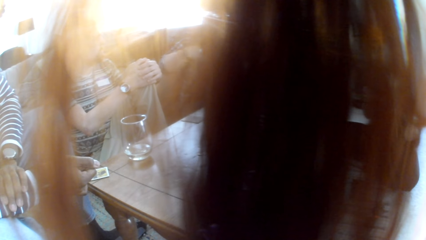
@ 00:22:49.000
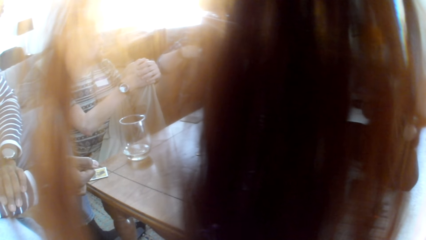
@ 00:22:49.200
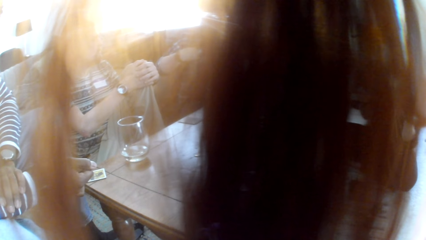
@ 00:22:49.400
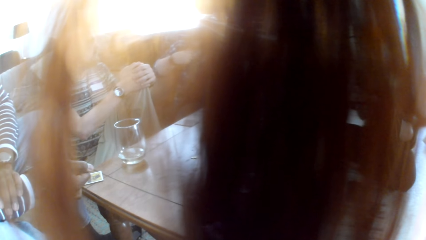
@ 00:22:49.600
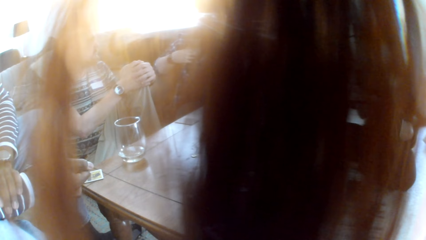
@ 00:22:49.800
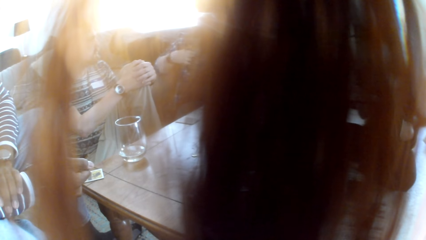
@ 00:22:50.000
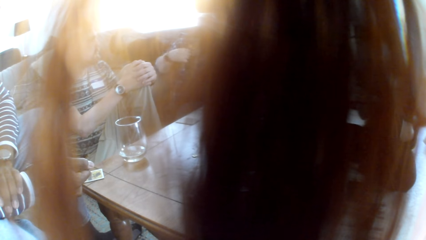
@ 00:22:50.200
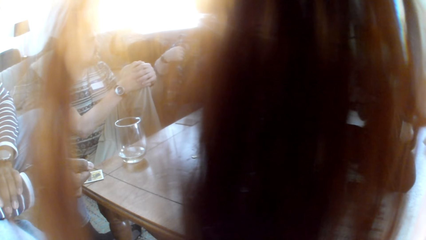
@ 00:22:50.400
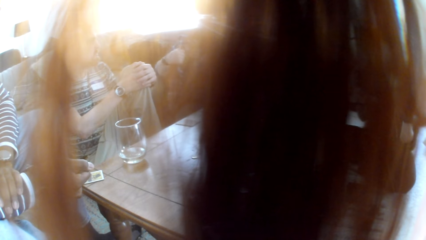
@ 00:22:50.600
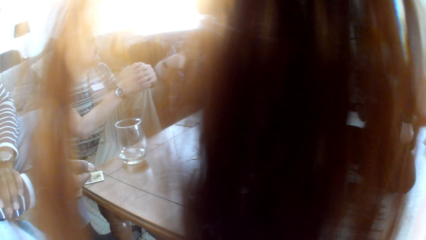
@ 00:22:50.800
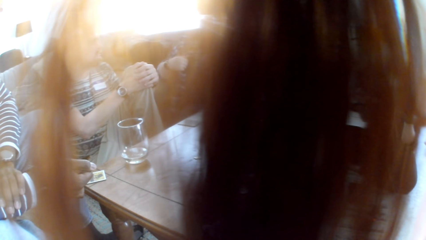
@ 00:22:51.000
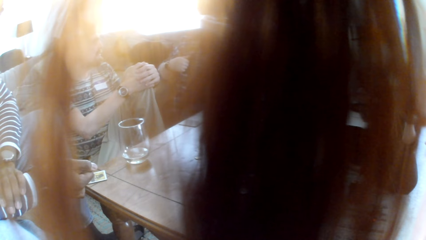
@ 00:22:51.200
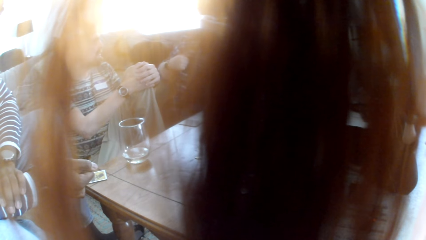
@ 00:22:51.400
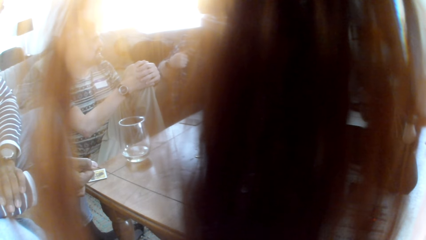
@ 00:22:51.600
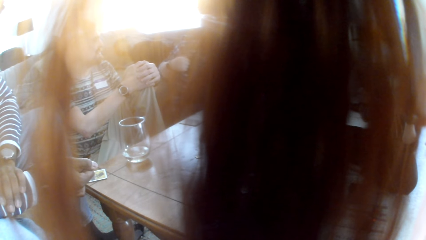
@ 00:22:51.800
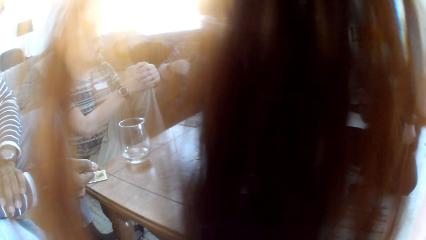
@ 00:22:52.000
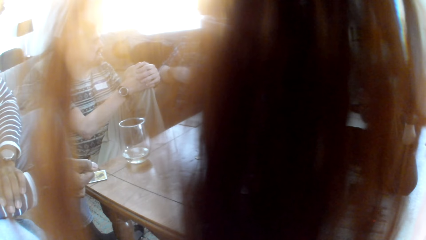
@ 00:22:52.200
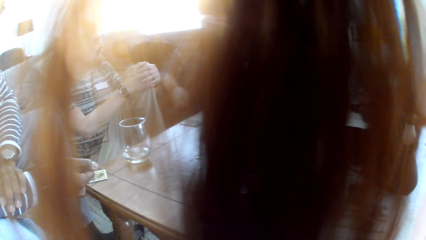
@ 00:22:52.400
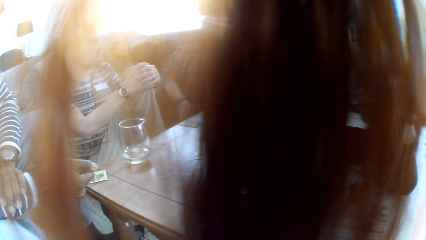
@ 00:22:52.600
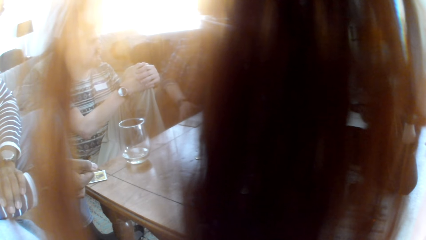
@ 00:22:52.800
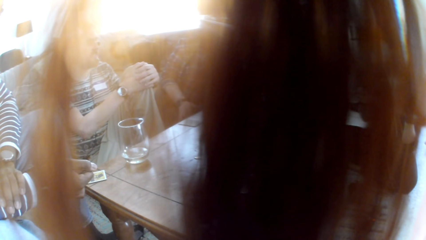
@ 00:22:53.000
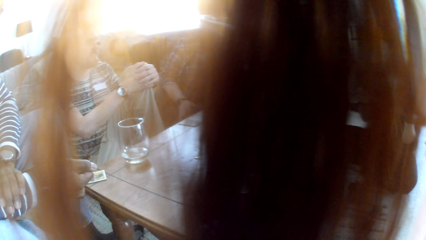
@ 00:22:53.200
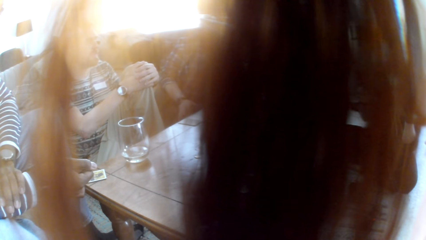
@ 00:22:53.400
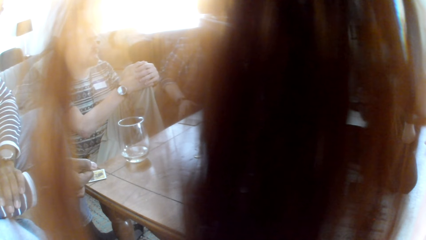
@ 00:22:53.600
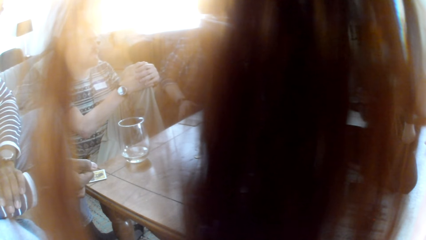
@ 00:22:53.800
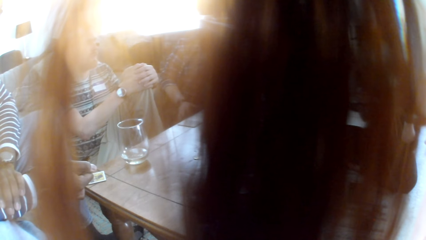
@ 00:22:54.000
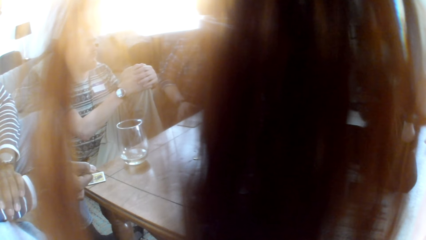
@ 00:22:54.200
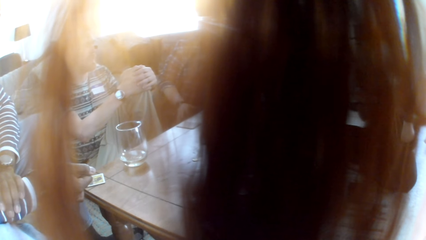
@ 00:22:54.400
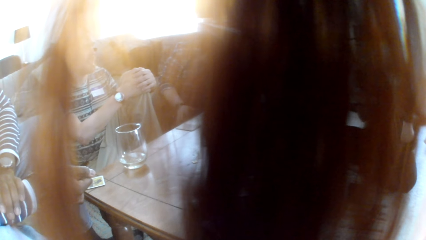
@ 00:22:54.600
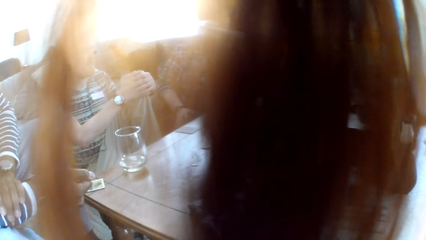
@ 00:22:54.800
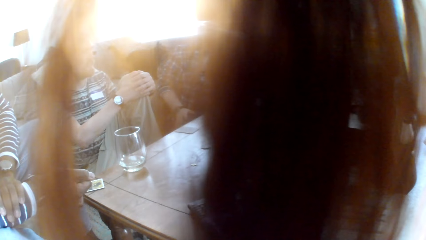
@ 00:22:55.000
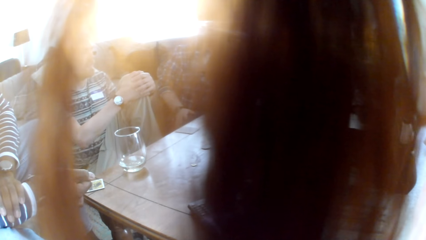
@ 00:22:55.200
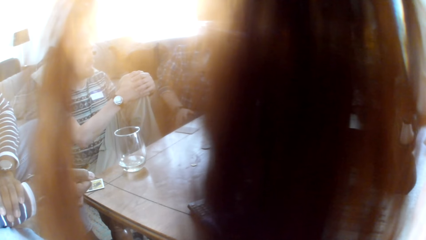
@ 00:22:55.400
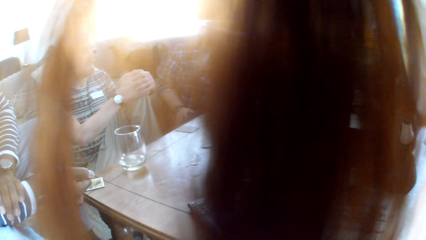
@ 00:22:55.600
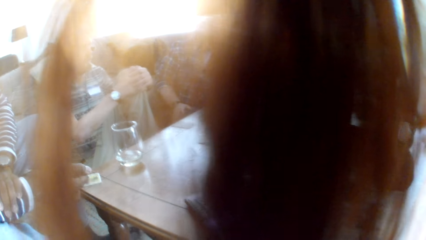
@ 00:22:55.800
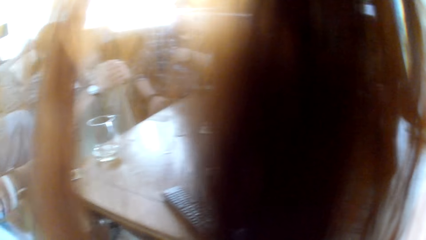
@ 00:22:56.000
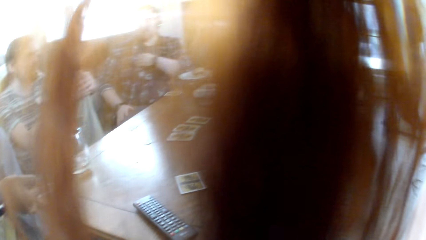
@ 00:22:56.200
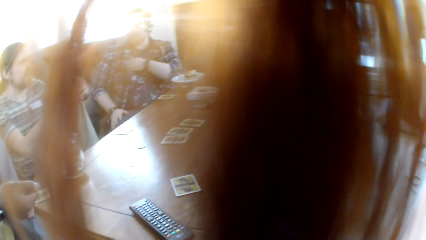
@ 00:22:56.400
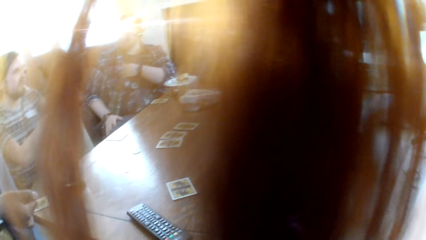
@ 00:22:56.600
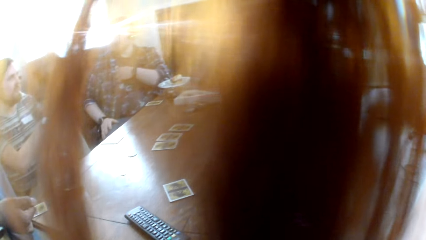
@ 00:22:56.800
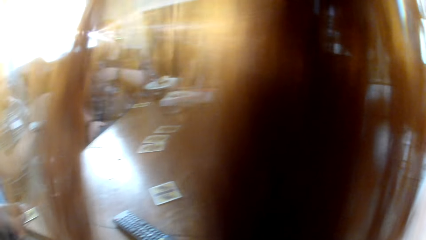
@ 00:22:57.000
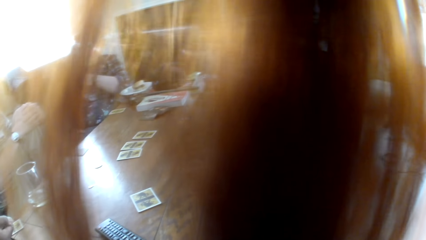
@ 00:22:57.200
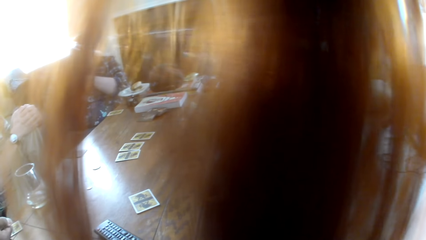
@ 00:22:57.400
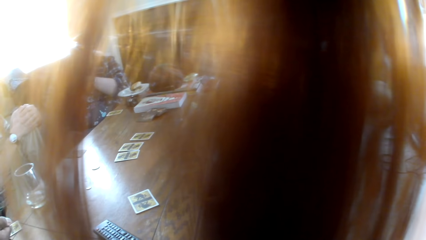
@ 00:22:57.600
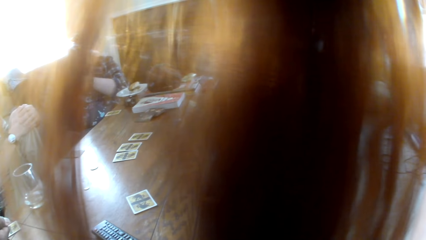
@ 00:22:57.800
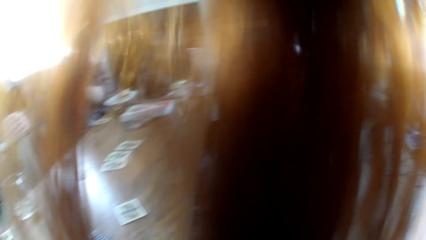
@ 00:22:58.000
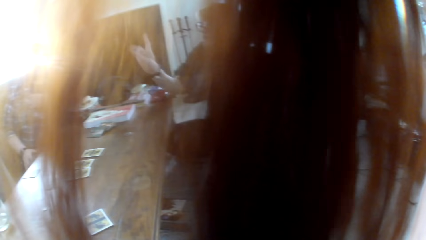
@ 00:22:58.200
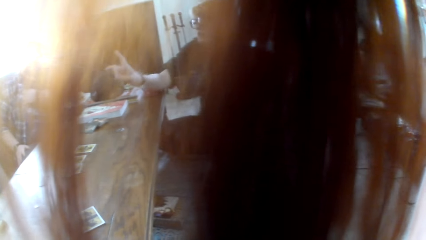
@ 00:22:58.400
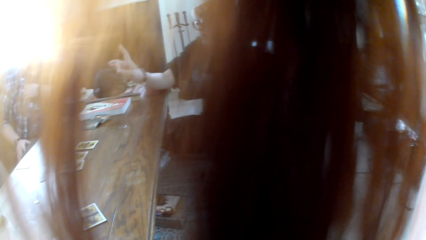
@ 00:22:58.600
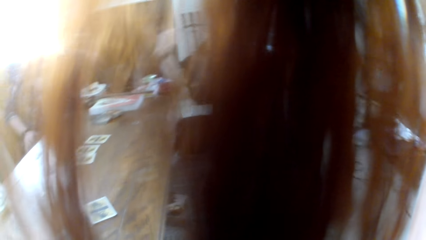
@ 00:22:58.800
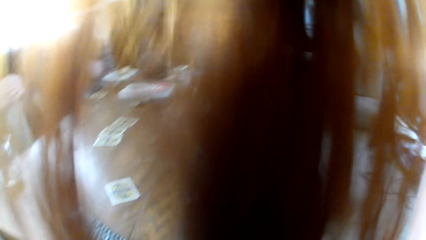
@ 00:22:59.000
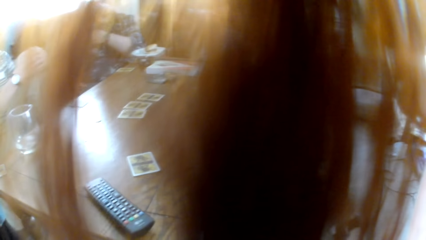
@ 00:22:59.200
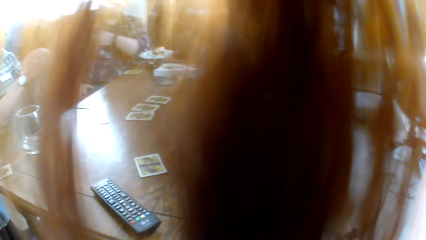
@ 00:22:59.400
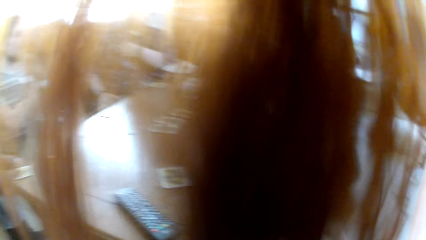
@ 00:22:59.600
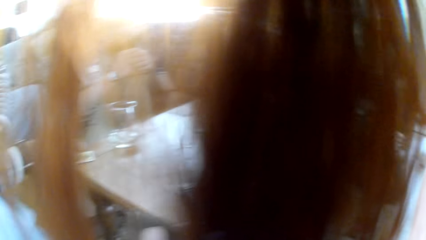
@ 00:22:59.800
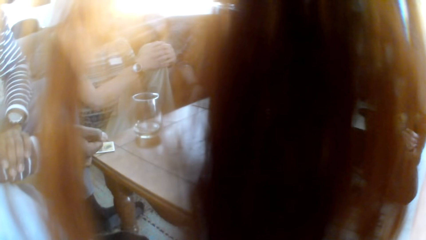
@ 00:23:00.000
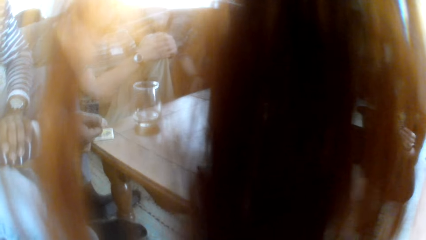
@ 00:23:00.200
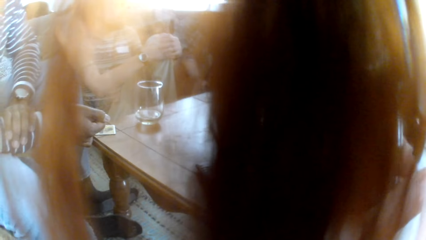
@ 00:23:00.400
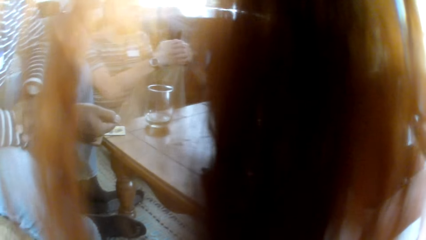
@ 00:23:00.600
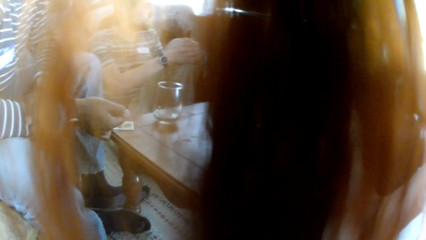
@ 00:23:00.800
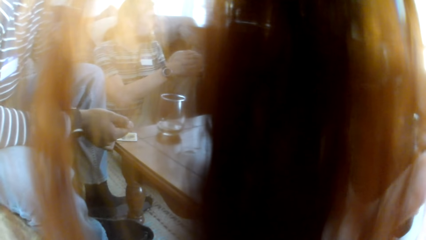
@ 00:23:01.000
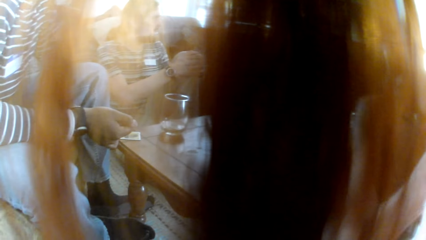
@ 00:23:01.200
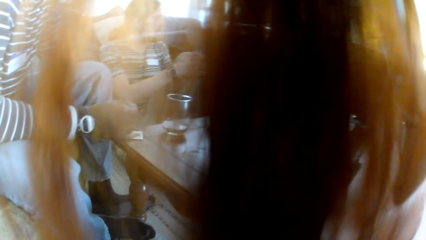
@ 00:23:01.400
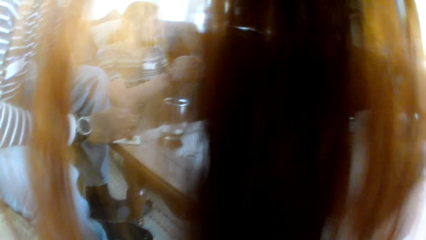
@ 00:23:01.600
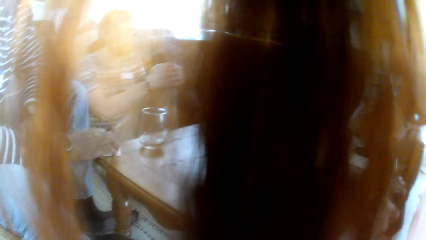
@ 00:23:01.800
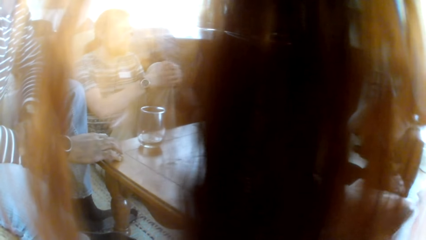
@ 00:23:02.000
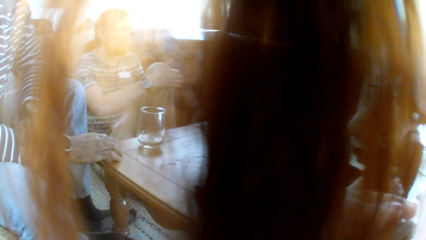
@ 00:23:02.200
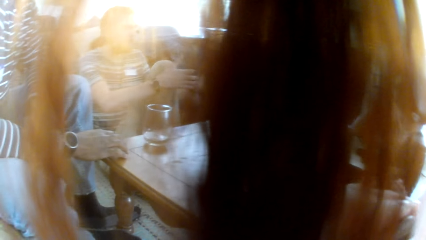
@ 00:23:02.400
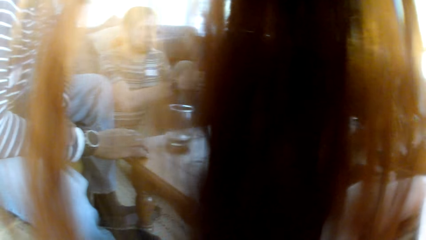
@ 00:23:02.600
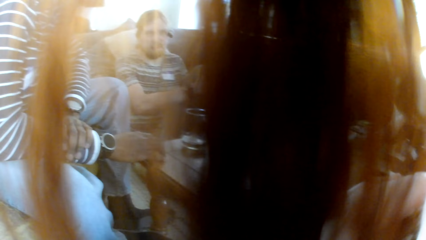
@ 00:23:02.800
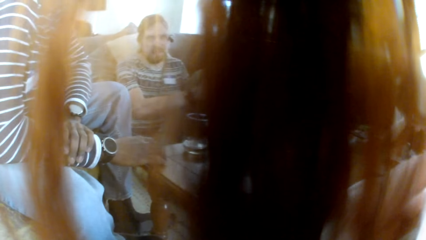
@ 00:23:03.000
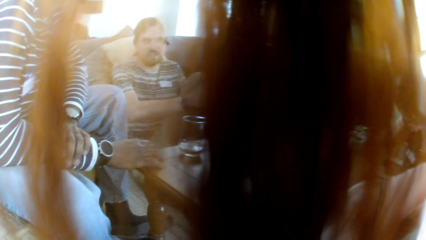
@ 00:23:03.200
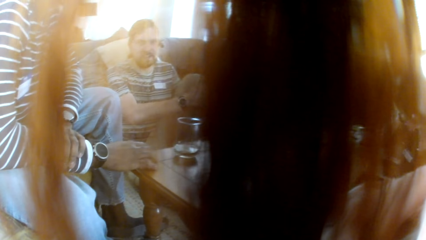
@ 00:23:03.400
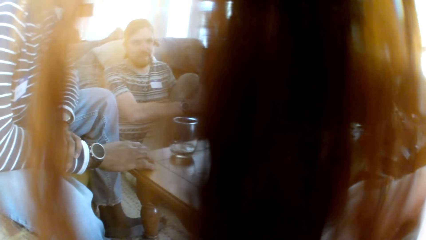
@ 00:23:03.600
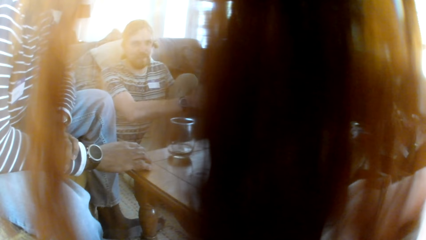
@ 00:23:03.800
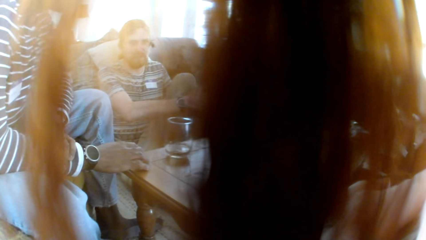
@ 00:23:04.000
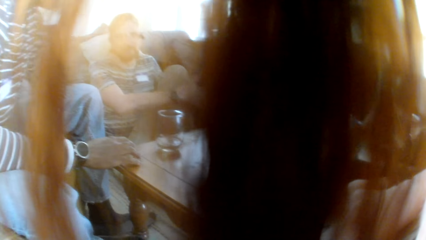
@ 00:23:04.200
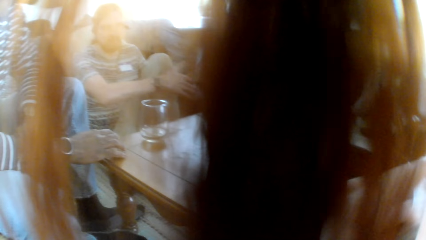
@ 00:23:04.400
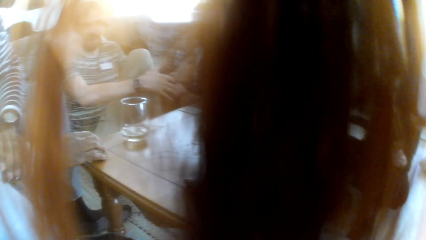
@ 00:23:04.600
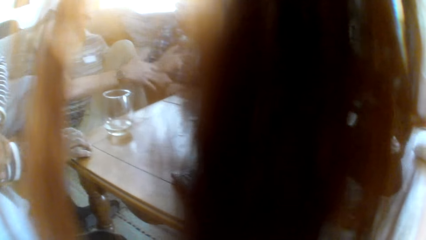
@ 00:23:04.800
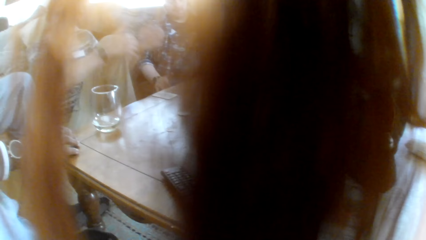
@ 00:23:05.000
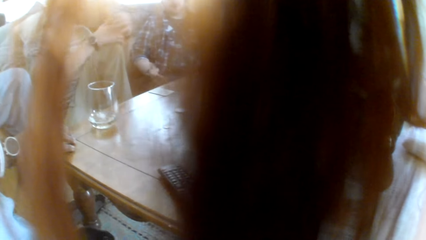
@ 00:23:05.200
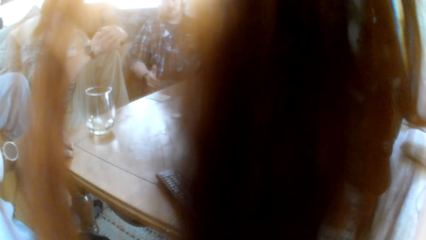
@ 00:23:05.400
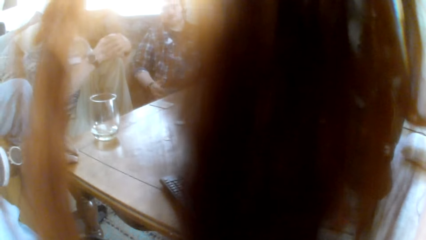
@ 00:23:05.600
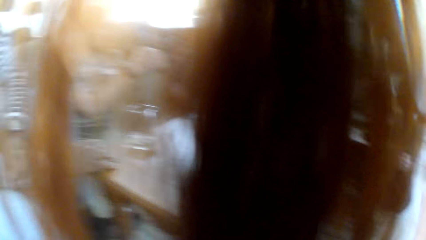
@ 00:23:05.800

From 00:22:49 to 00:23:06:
A man talks to the colleagues. Another man talks to the colleagues. A woman talks to the colleagues. The camera wearer looks at the colleagues. The other man talks to the colleagues.
